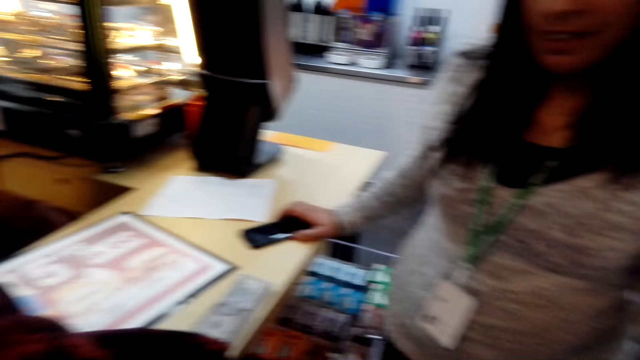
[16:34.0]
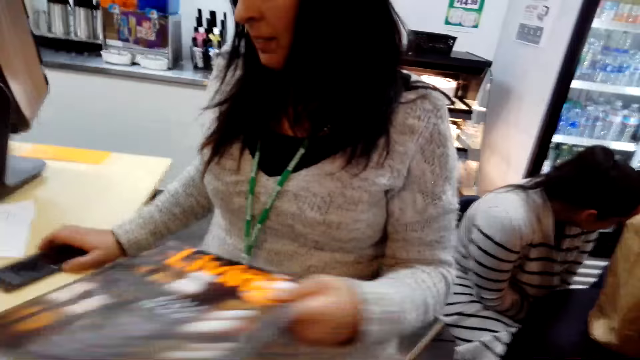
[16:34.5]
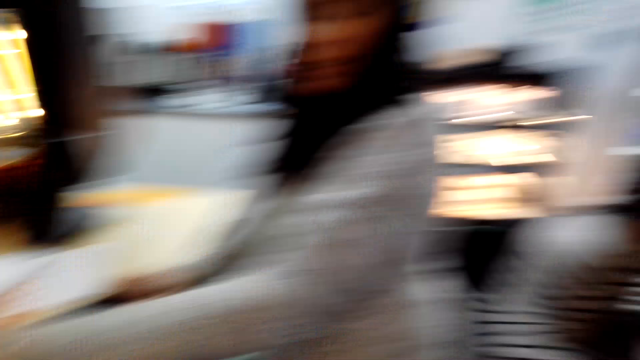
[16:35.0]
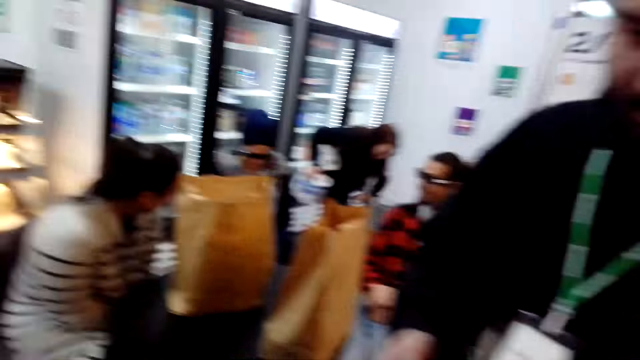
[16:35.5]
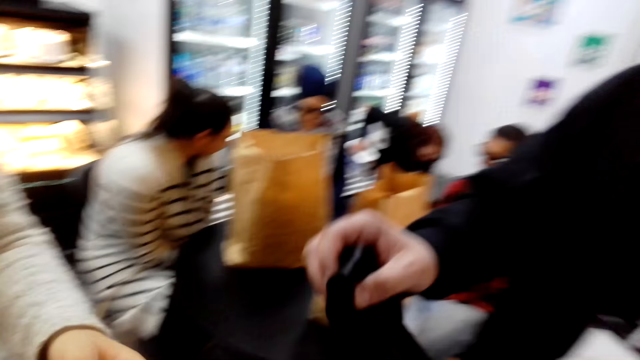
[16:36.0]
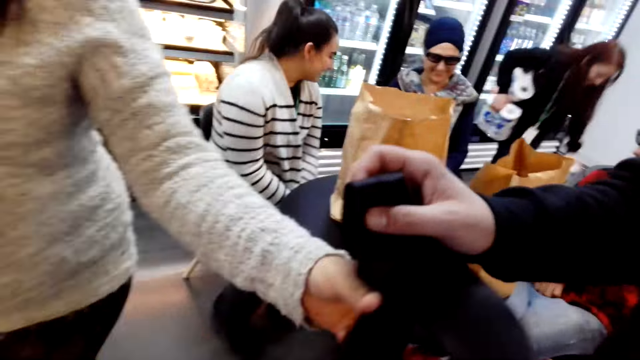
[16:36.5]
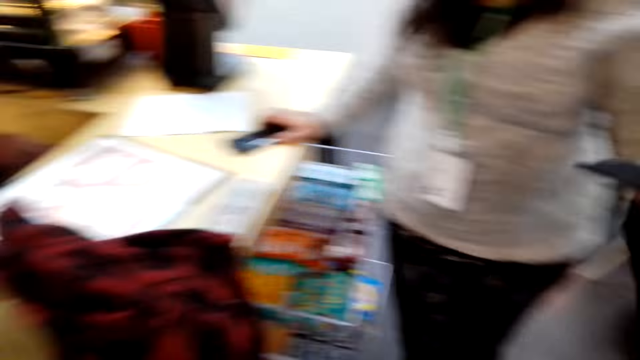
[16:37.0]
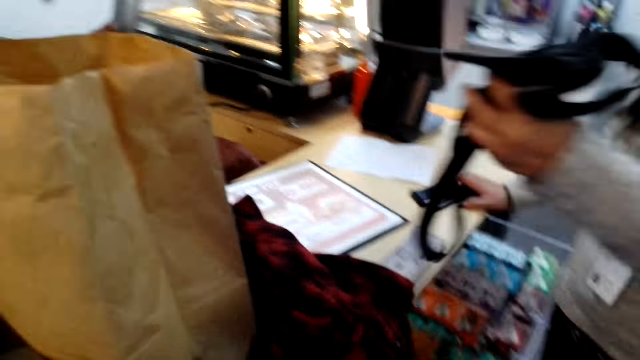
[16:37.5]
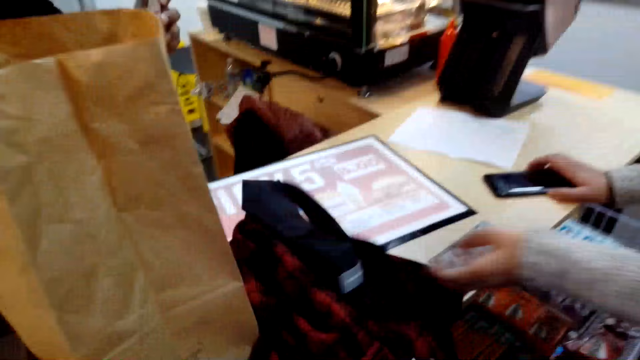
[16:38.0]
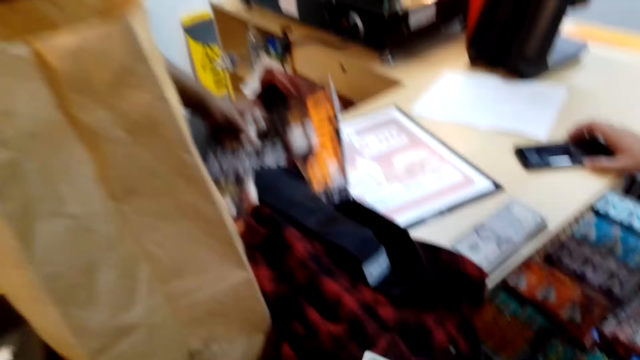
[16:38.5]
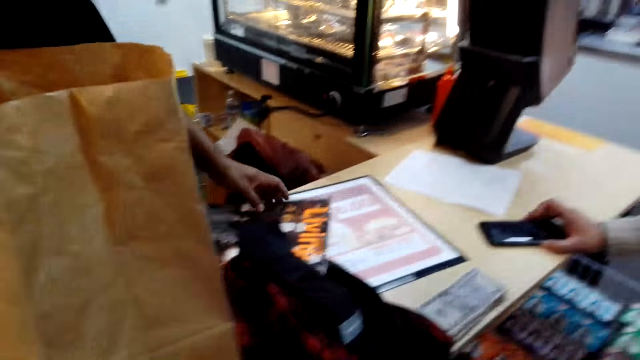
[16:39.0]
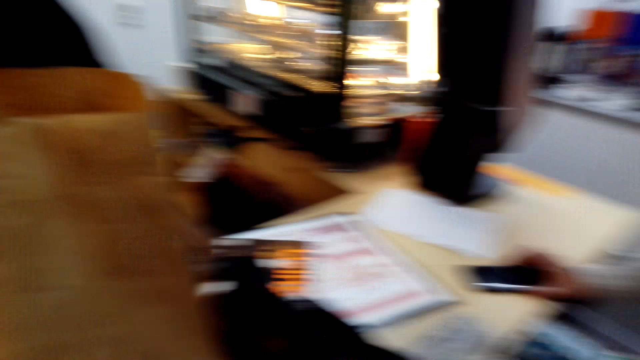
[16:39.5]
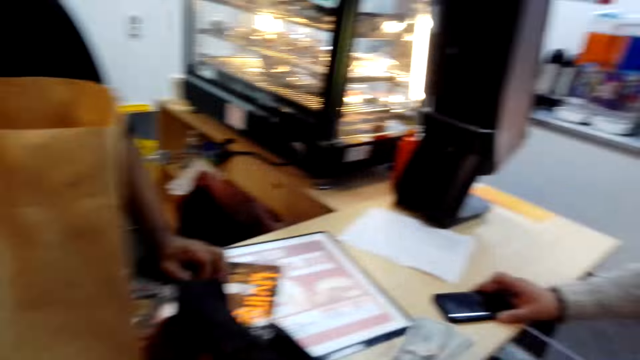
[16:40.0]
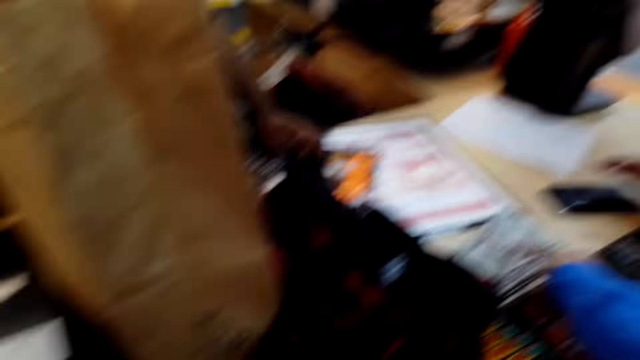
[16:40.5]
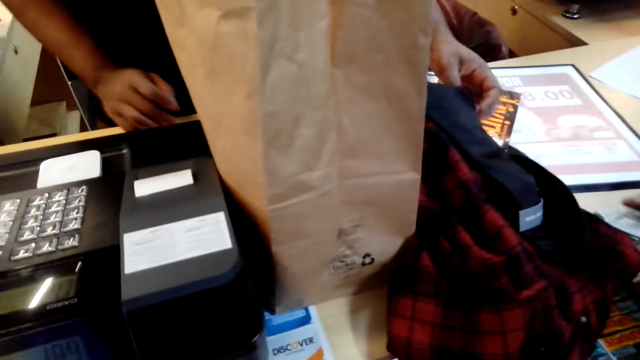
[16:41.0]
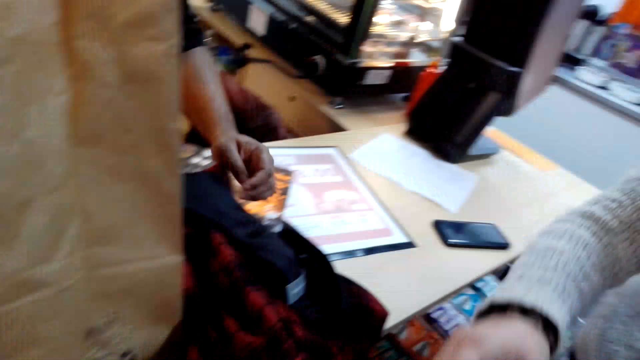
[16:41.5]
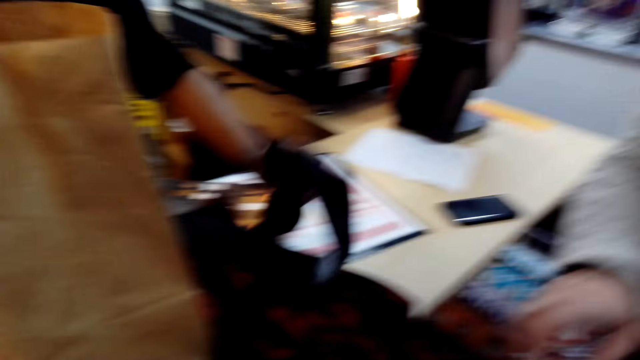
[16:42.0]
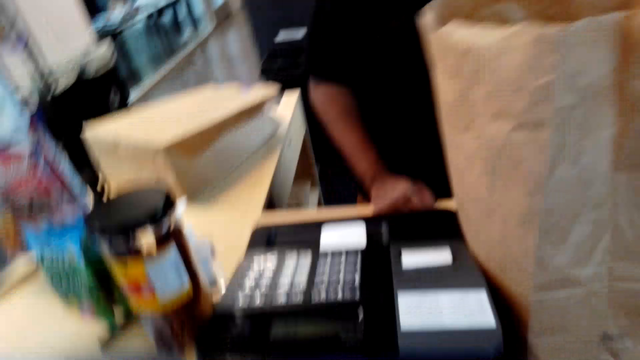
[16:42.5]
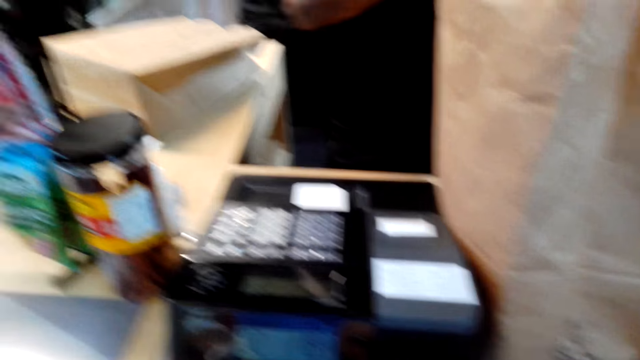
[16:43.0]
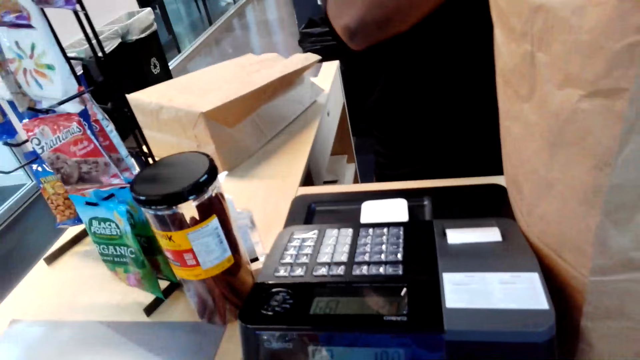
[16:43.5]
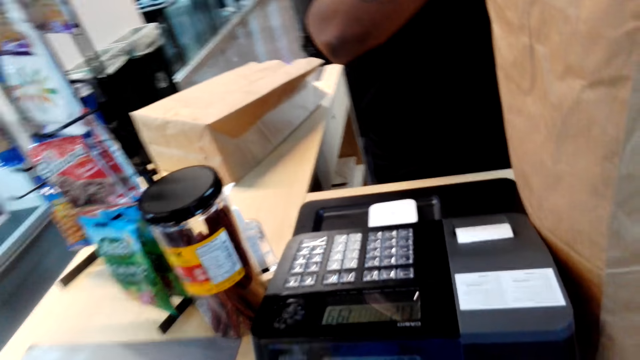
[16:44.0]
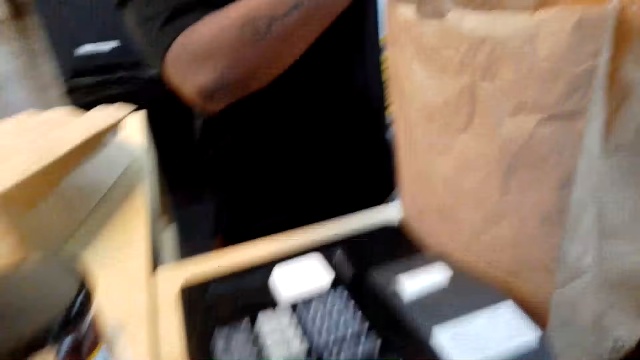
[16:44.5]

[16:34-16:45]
The camera wearer looks forward, looks around the supermarket, converses with a man and looks right. They look at the counter. The man puts down a magazine and picks up a tie.

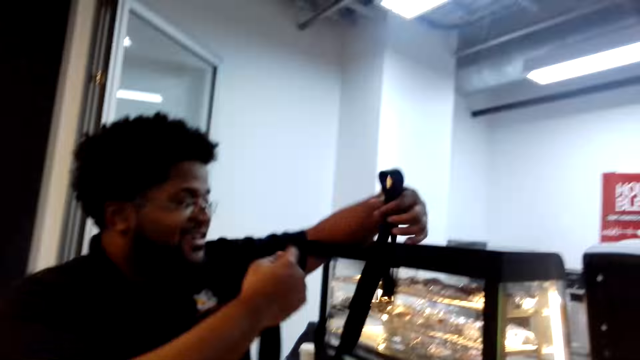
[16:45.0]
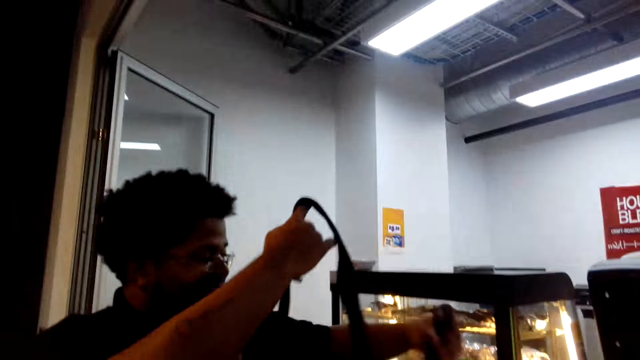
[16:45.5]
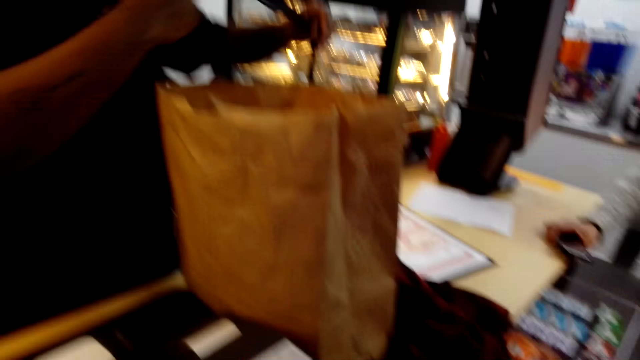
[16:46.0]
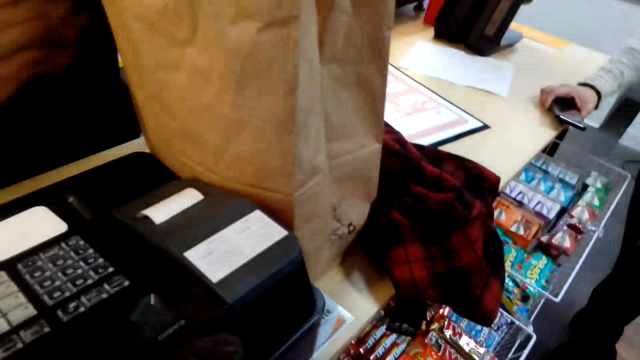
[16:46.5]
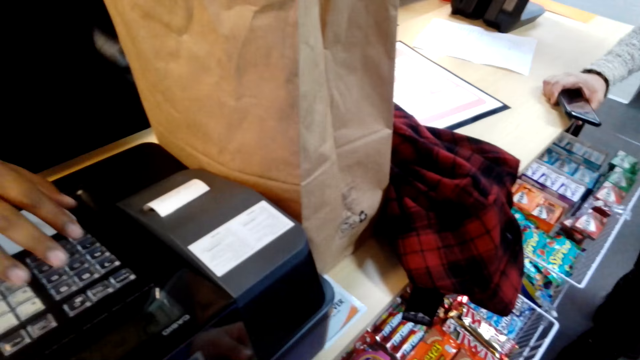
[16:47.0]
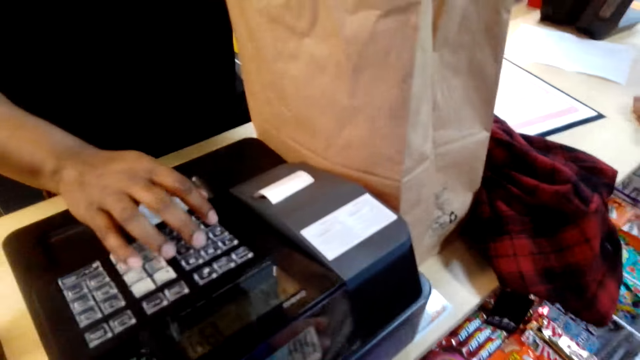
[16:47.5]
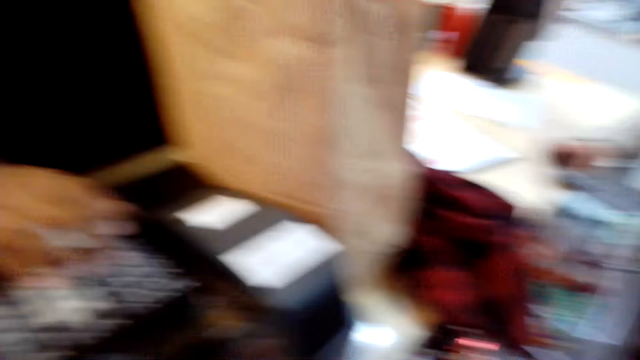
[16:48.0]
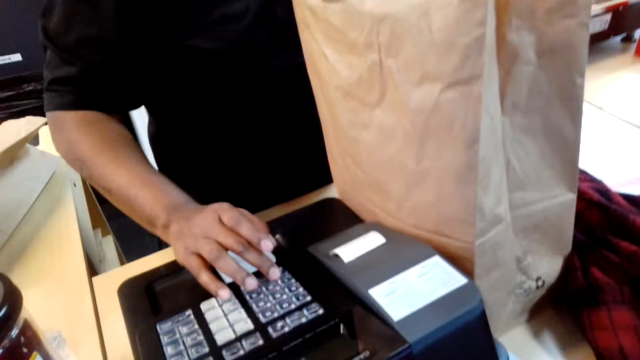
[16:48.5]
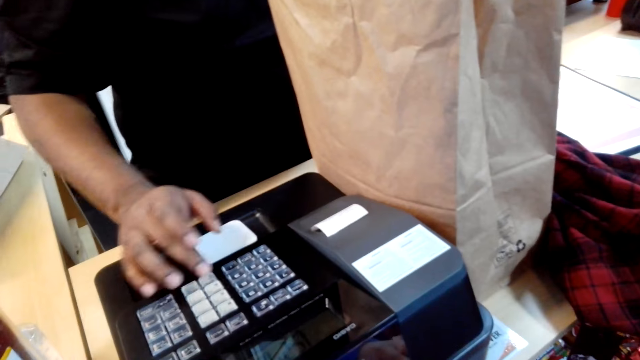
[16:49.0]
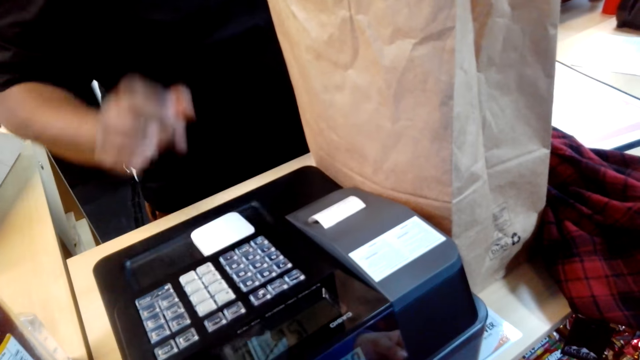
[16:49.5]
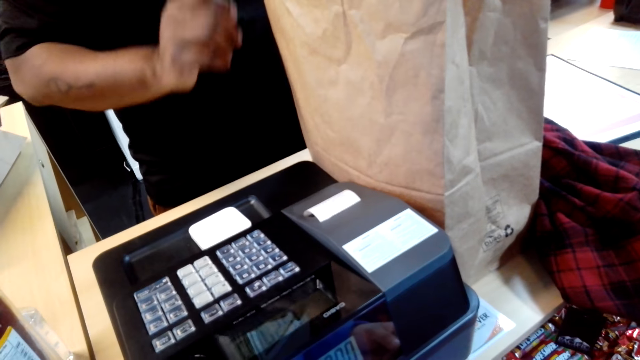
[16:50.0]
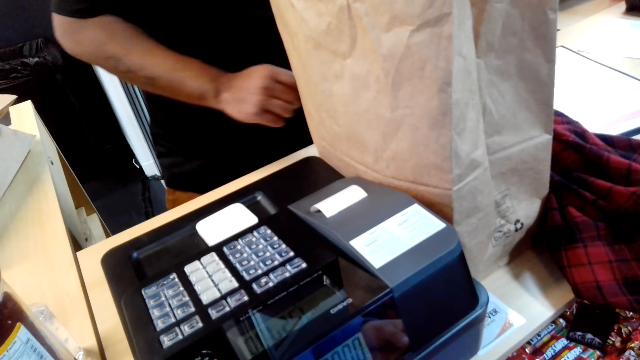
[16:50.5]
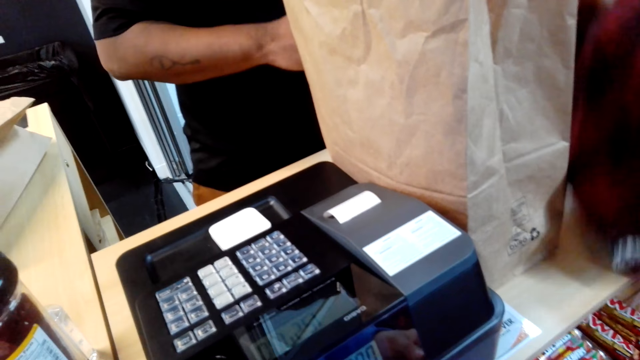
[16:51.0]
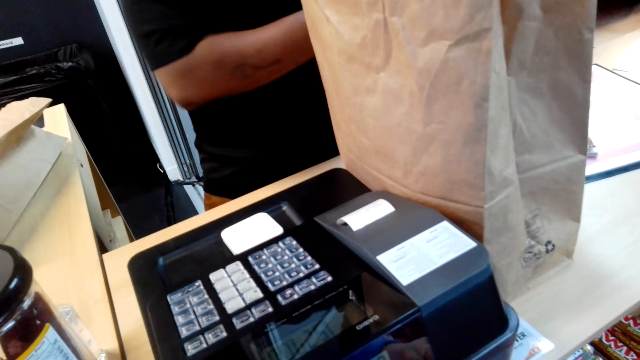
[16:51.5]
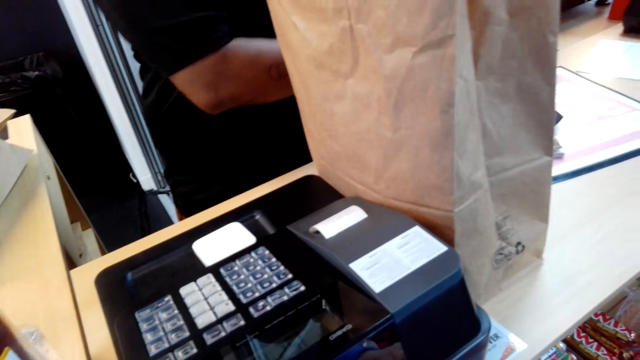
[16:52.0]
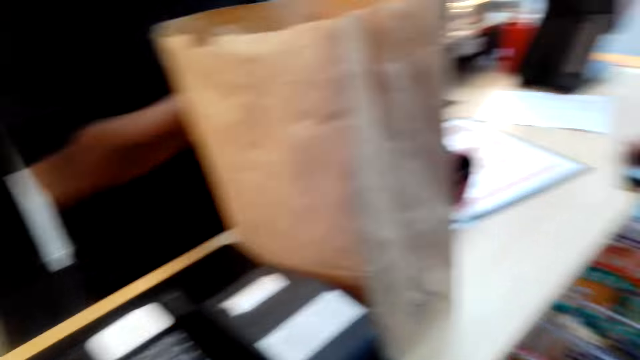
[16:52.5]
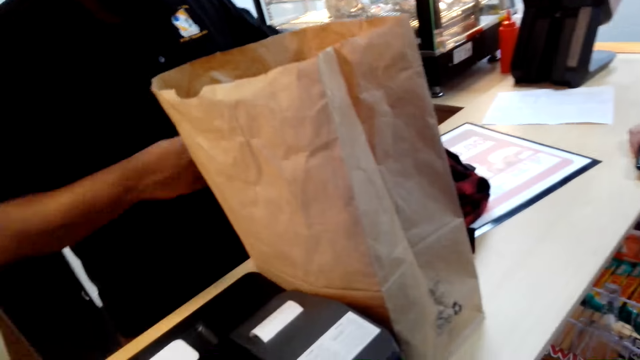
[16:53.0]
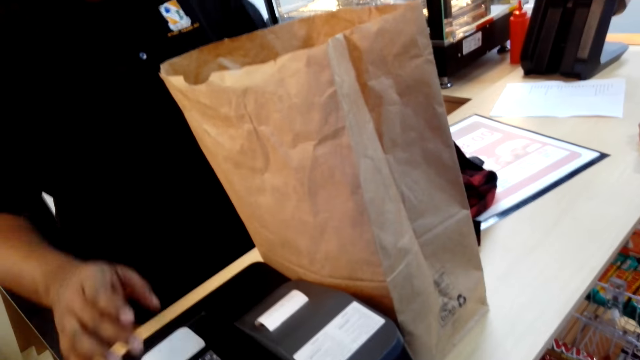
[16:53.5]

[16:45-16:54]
A man holds a tie with his hands. He operates a billing machine. He picks up a short. The camera wearer converses with the man.
